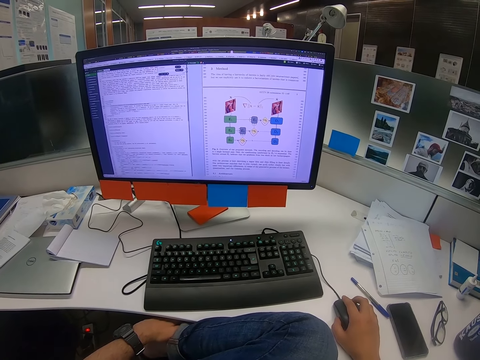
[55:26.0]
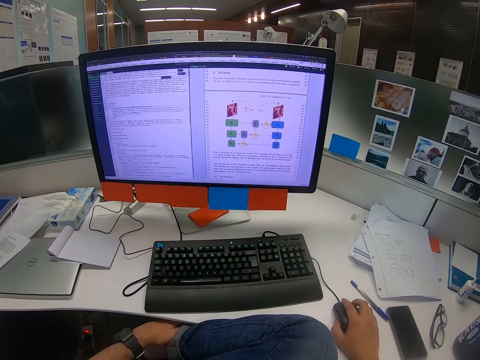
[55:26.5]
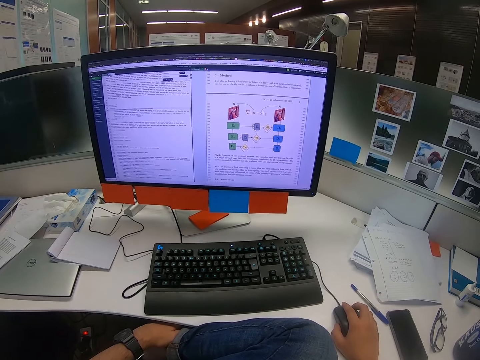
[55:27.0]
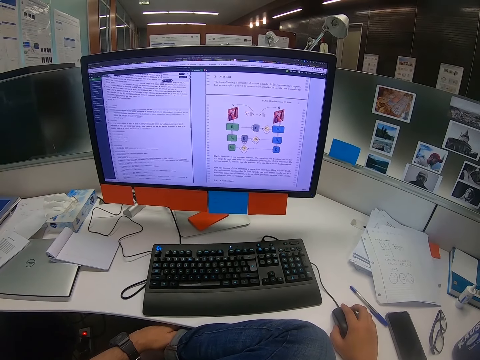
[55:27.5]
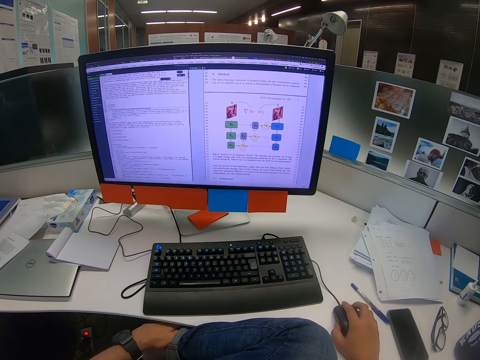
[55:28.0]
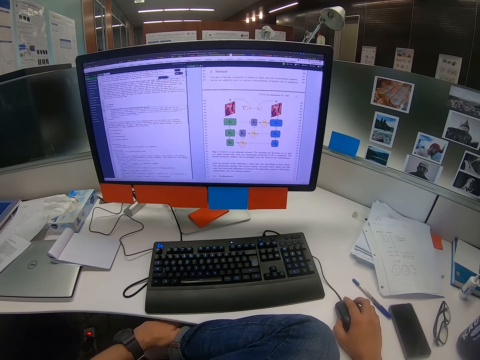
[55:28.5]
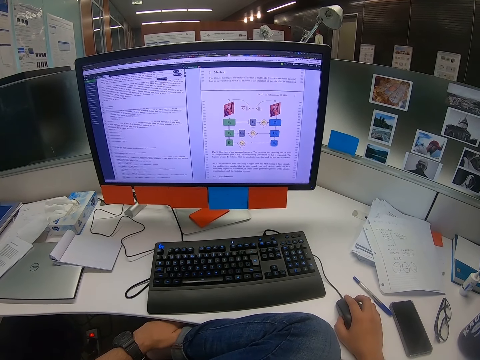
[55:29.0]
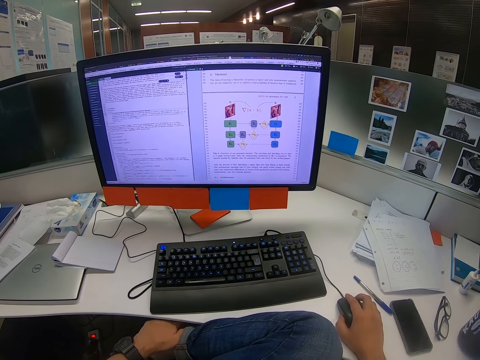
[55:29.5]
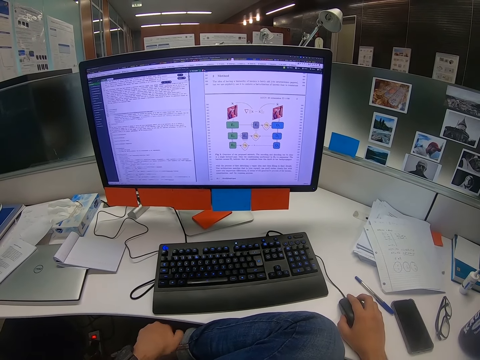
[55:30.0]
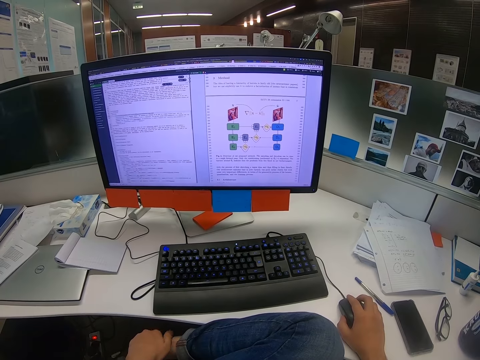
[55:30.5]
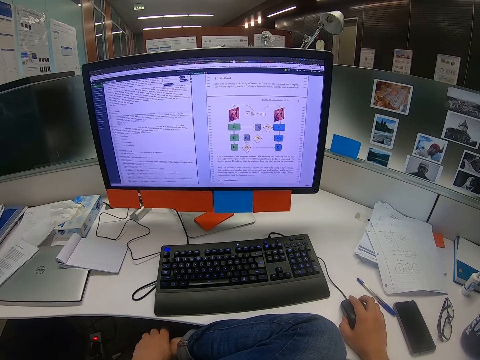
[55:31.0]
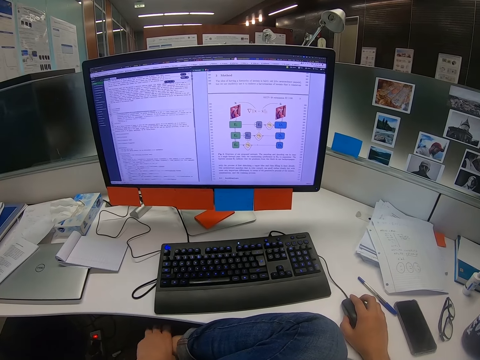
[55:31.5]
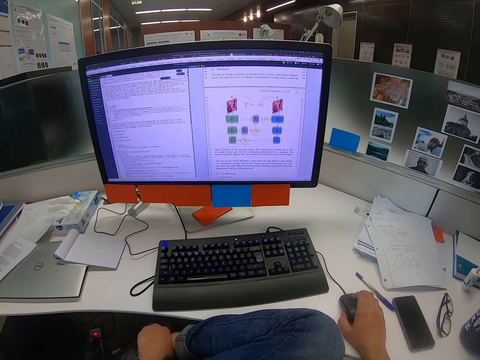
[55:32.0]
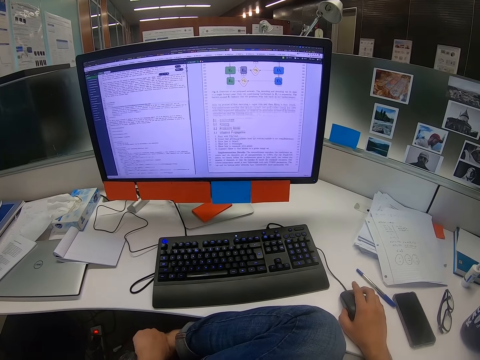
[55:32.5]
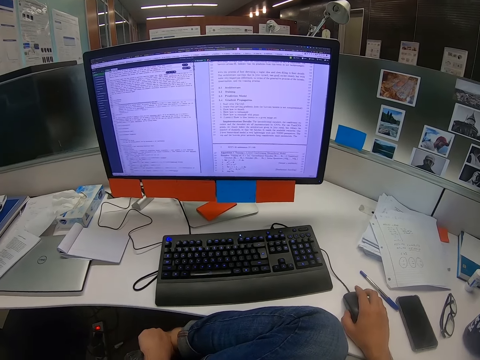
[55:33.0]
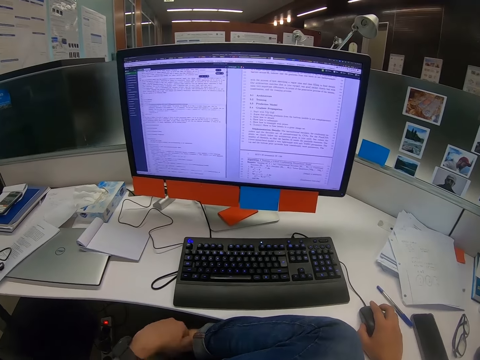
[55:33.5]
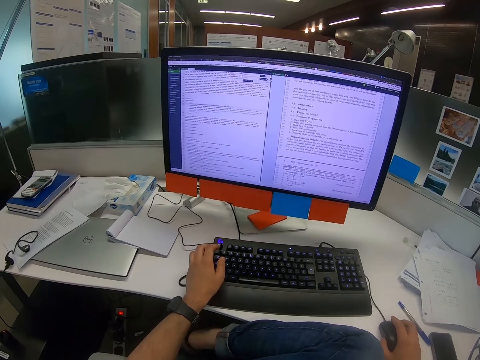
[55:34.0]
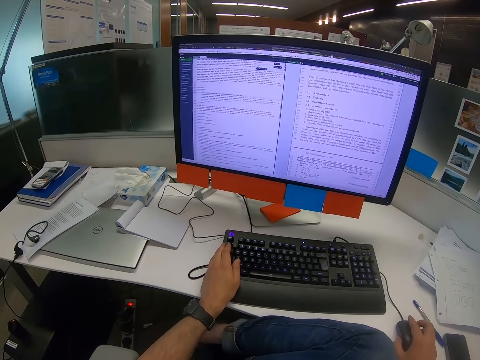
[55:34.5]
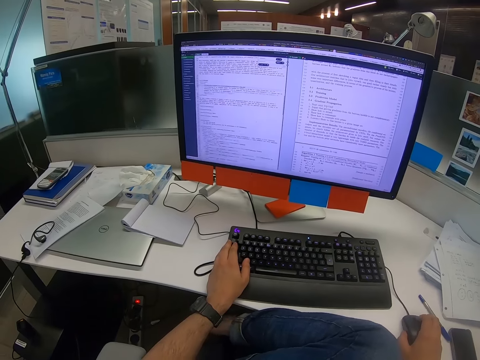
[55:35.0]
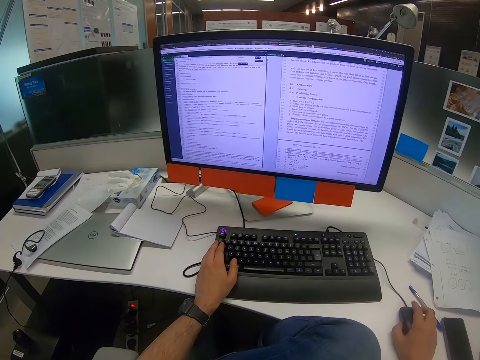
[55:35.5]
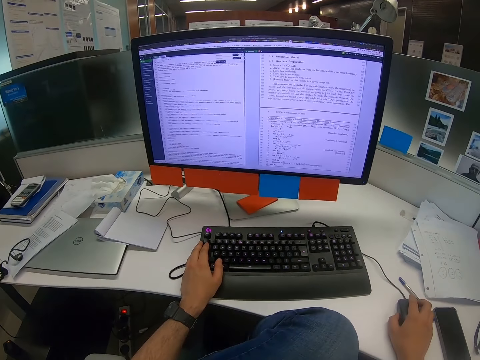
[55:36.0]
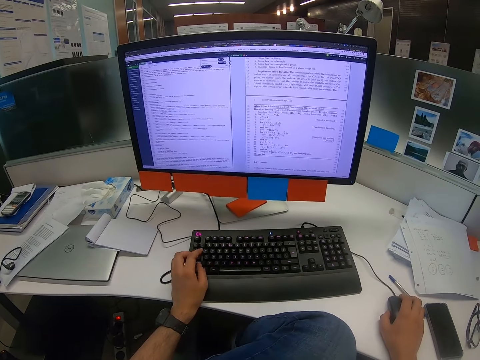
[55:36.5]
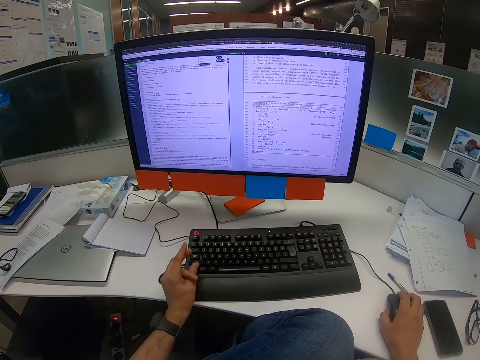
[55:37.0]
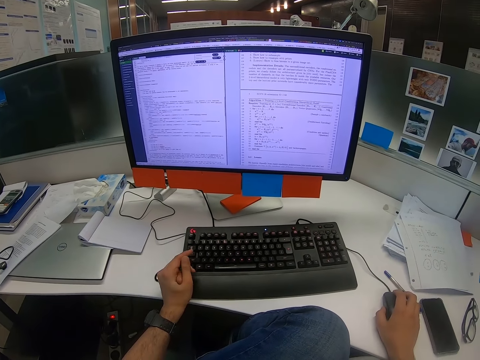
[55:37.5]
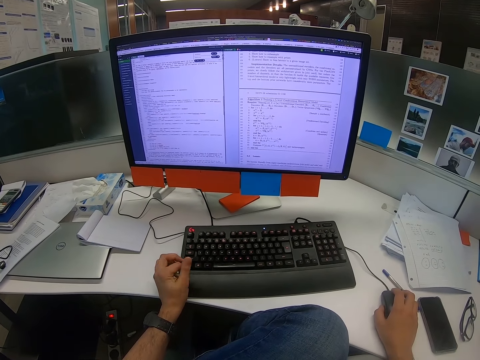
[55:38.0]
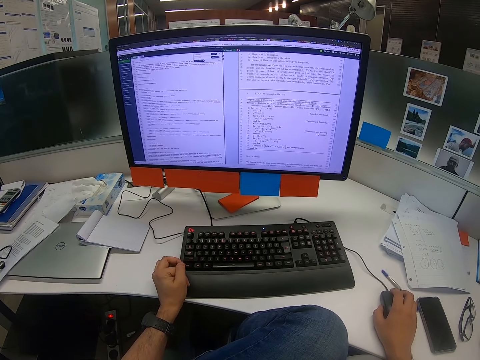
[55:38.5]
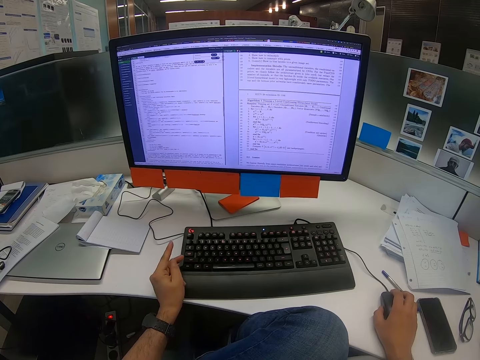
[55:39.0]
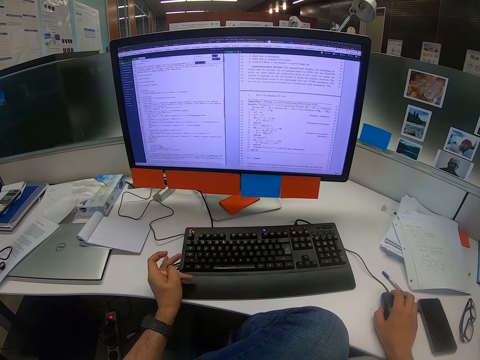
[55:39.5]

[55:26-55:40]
The camera wearer scratches a leg. They scratch on the left leg. They read on the computer. They scroll on the computer. They are on the computer. They touch the keyboard with the left hand. They click on the keyboard. They scroll on the computer. They rub fingers. They touch fingers.

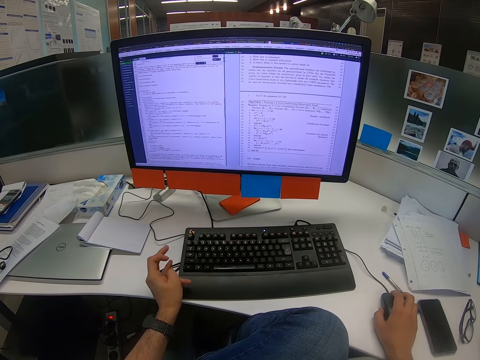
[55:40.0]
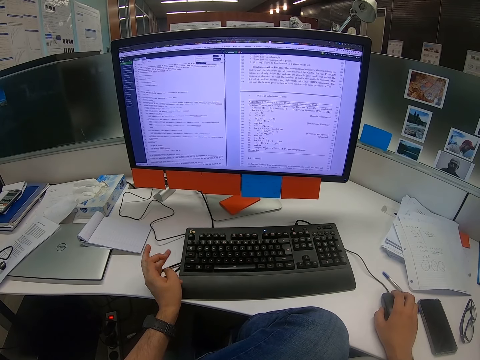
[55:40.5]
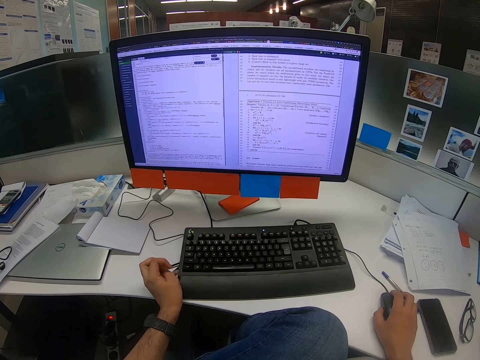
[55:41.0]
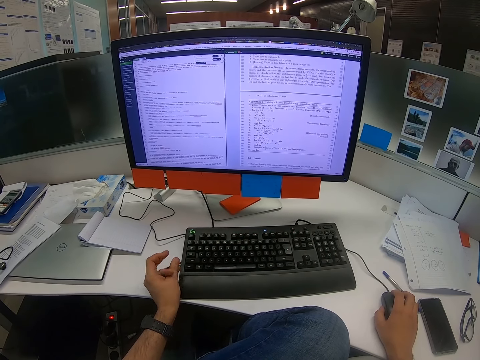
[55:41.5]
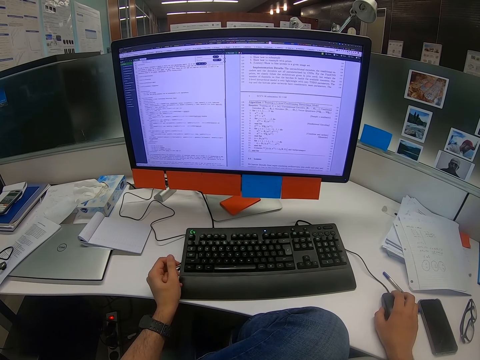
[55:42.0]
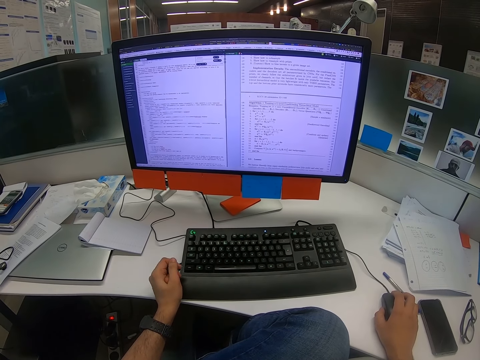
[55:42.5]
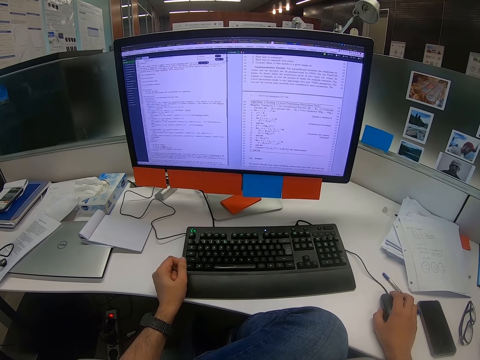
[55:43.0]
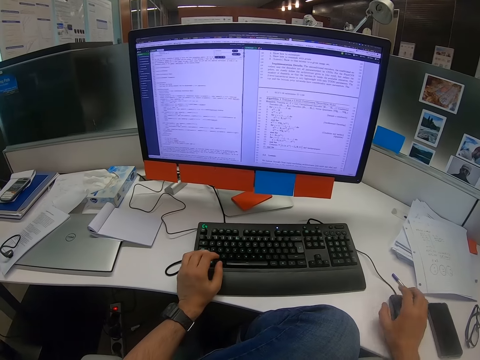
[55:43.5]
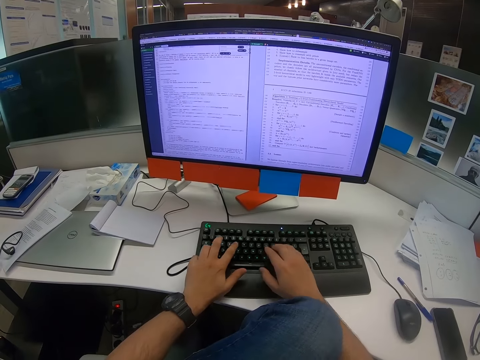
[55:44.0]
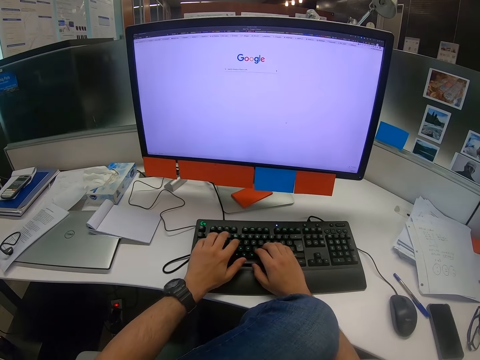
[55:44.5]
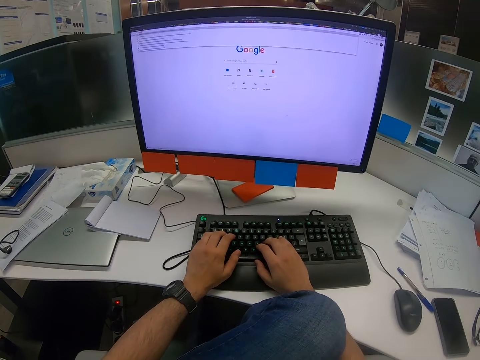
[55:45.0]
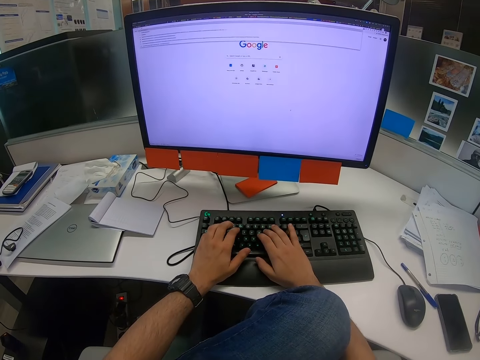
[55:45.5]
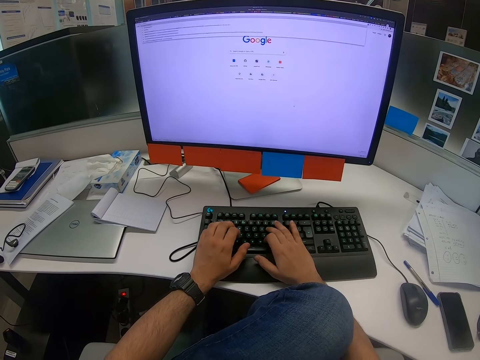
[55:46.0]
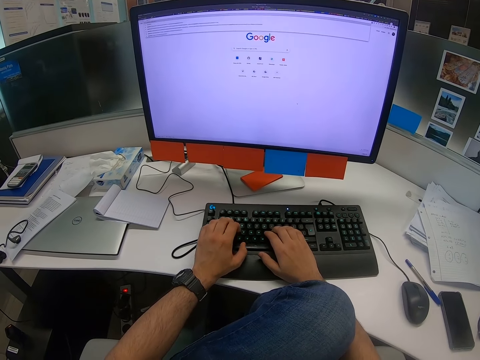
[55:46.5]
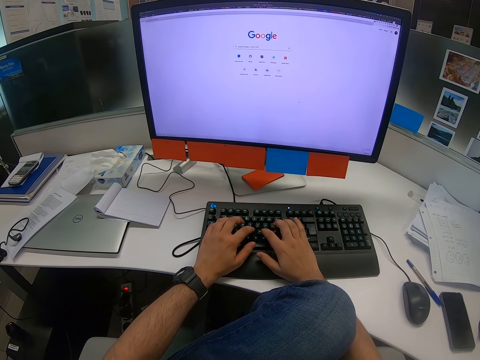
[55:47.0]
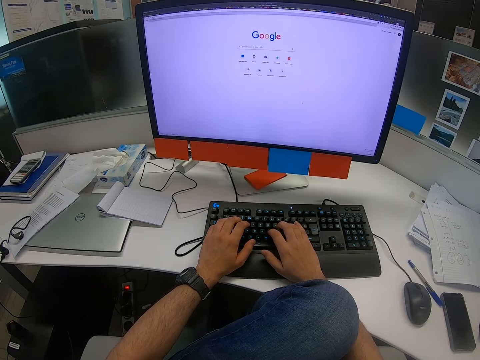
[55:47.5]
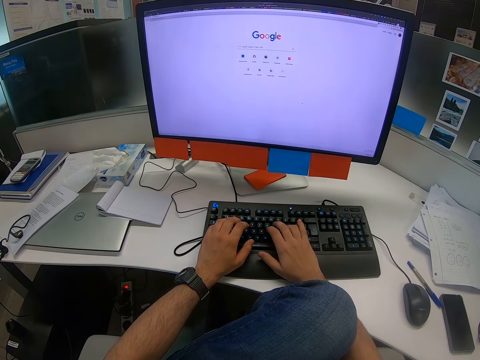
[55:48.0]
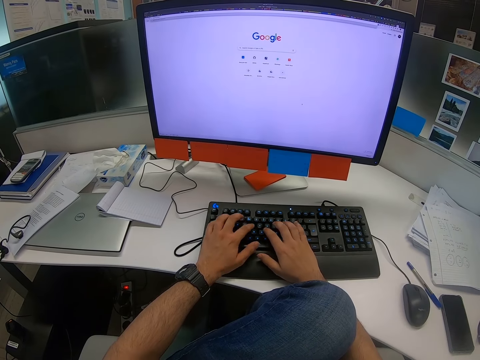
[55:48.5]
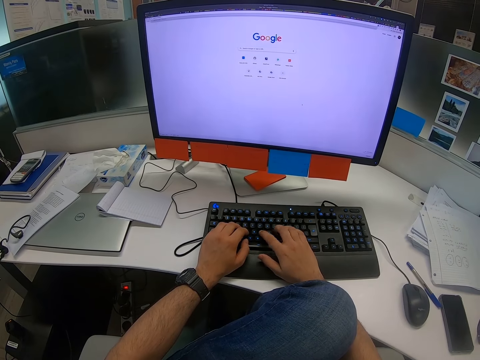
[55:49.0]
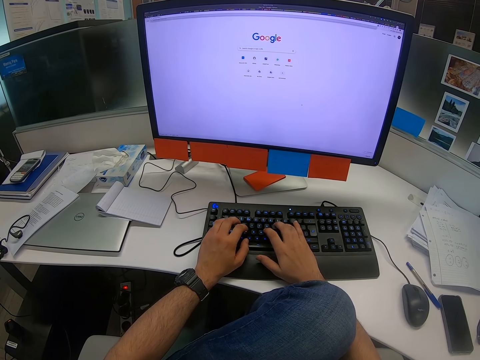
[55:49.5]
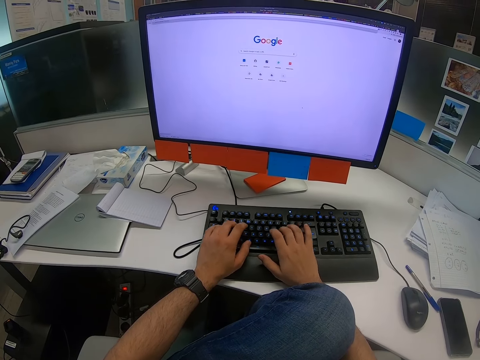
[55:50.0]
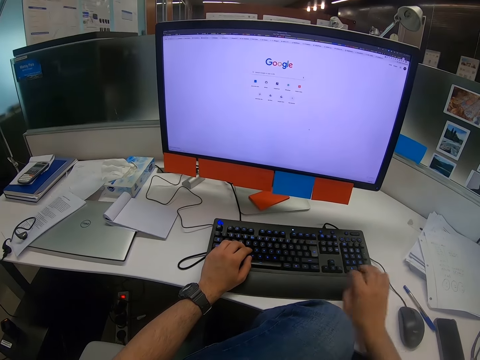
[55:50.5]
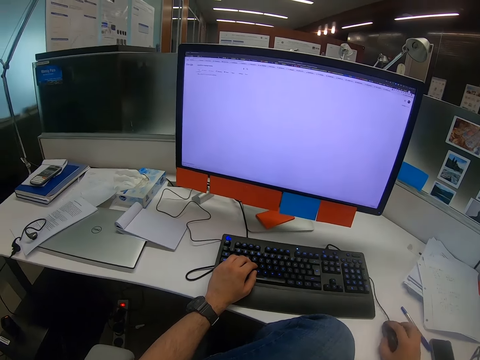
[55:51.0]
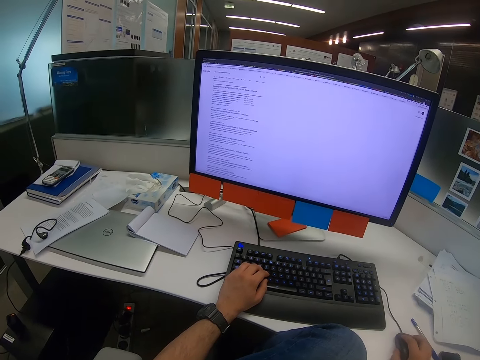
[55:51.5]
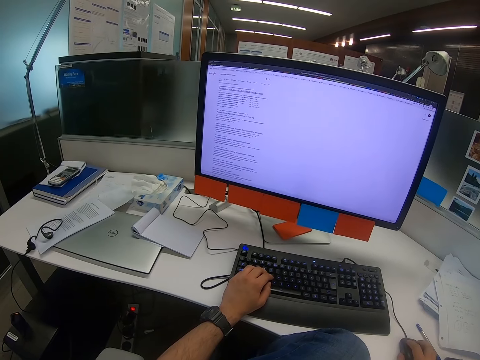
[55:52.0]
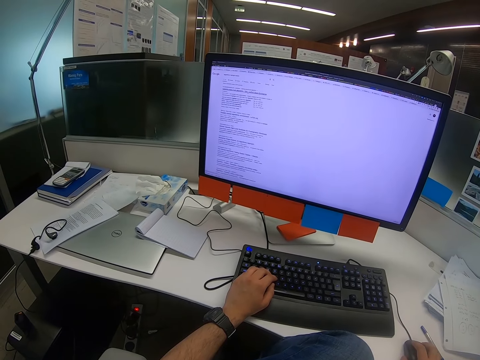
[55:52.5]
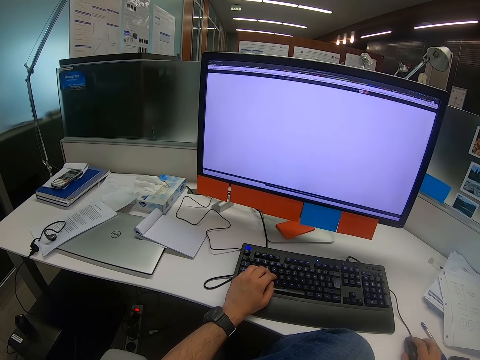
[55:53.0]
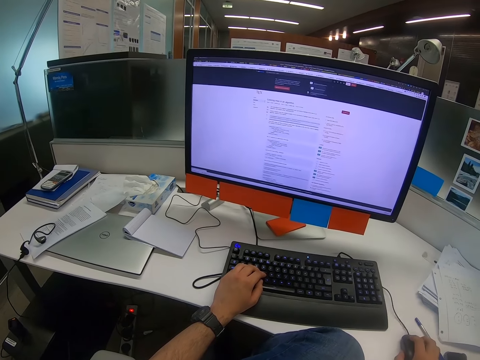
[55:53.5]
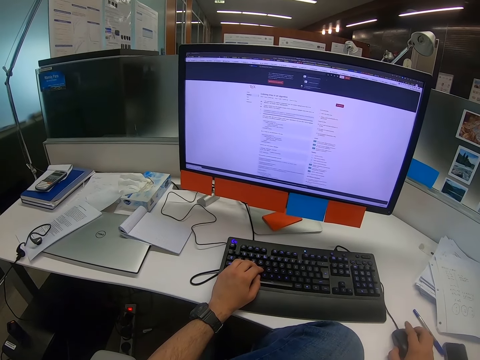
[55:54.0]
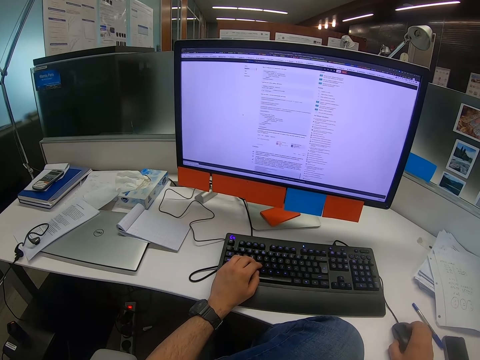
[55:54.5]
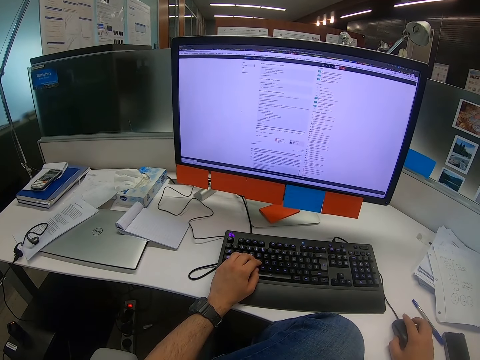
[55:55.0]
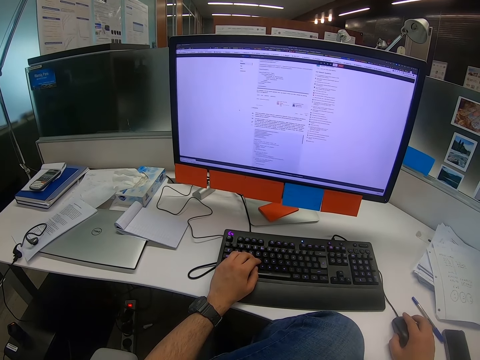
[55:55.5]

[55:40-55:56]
The camera wearer looks on the computer screen. They touch fingers. They cross the left fingers. They type on the keyboard with both hands. They type on the computer keyboard. They scroll on the computer. They hold onto the mouse.
